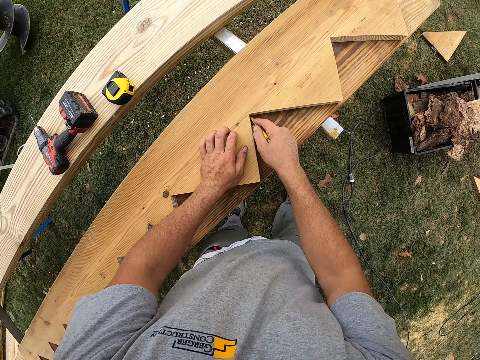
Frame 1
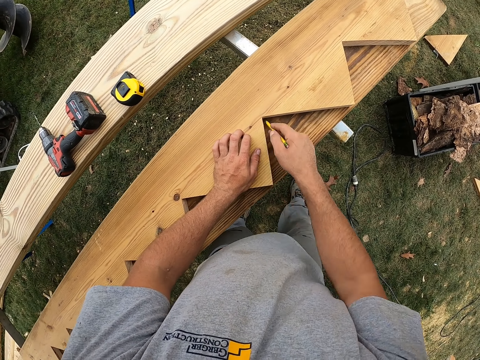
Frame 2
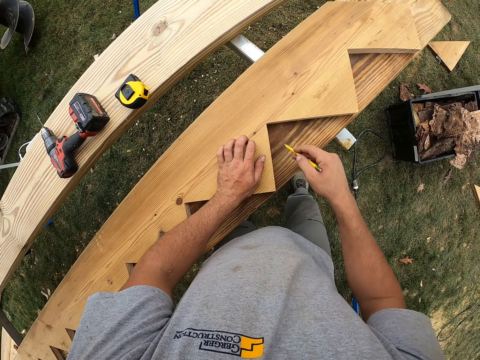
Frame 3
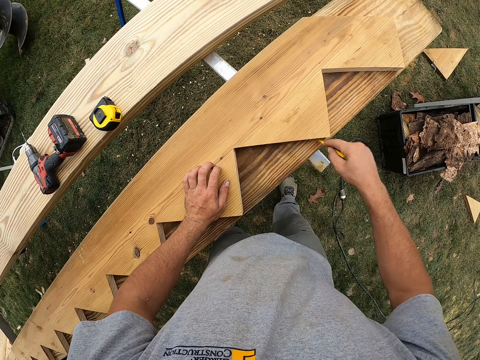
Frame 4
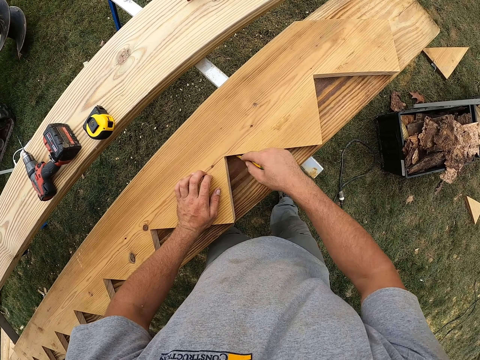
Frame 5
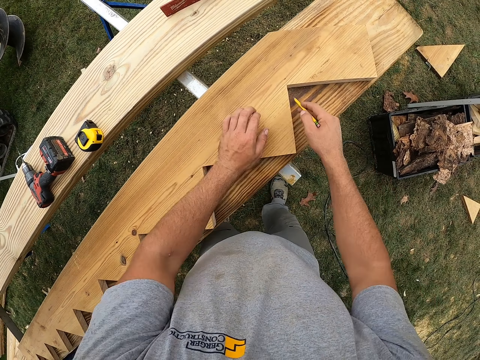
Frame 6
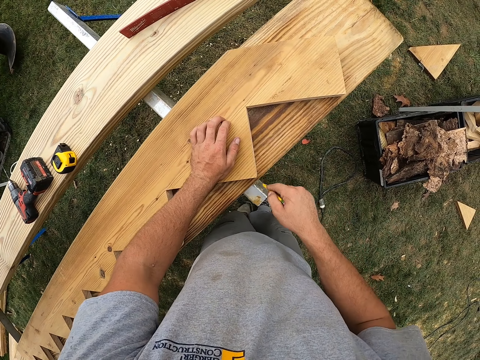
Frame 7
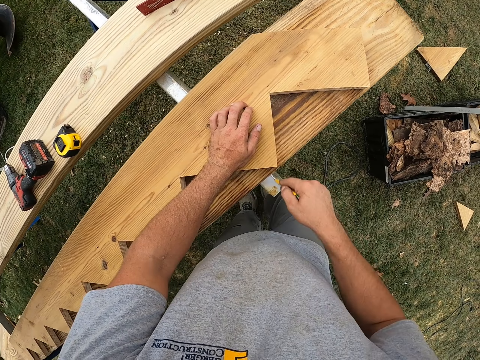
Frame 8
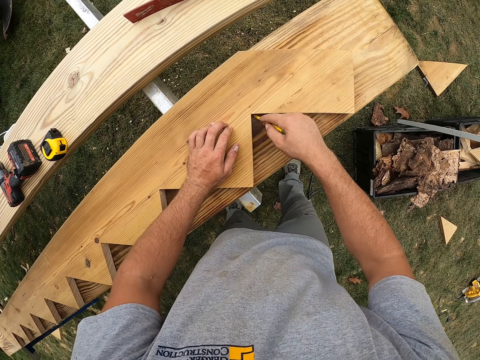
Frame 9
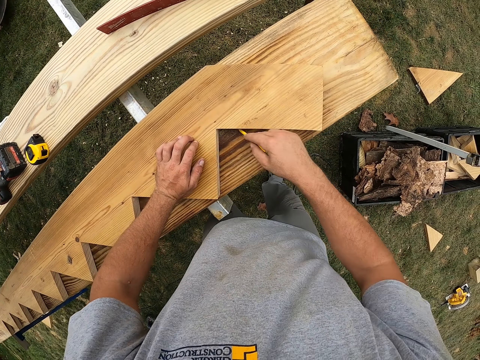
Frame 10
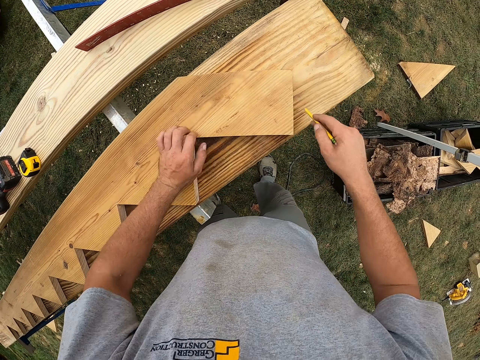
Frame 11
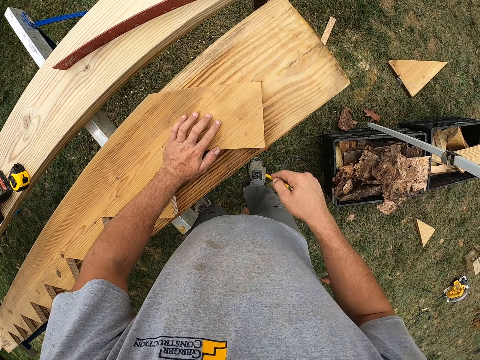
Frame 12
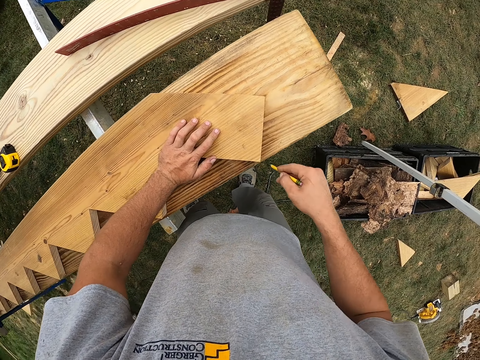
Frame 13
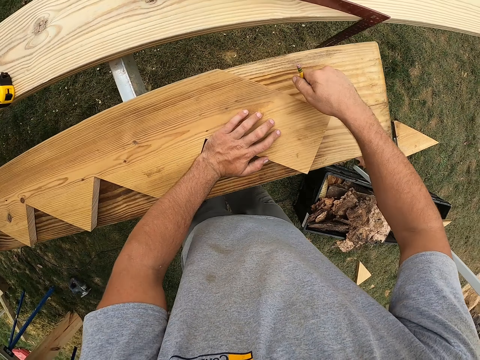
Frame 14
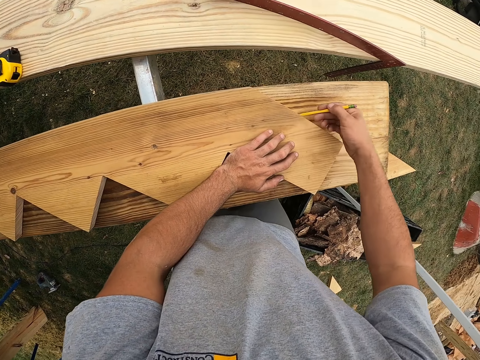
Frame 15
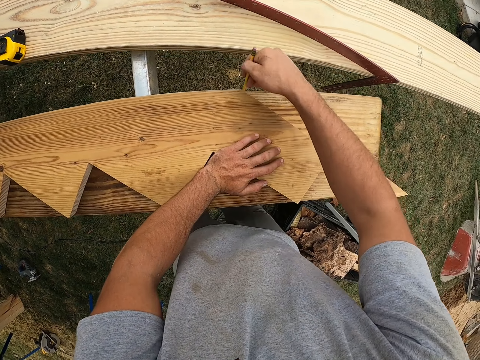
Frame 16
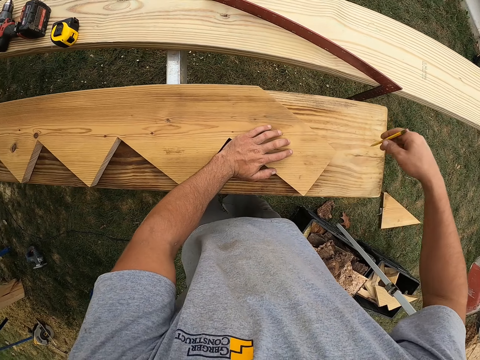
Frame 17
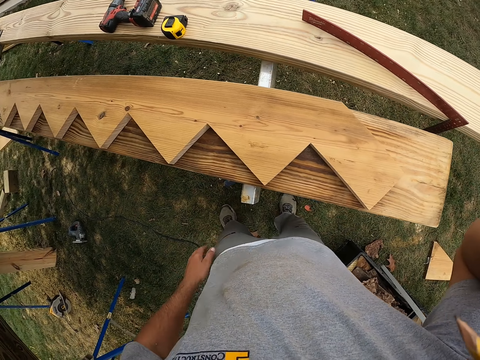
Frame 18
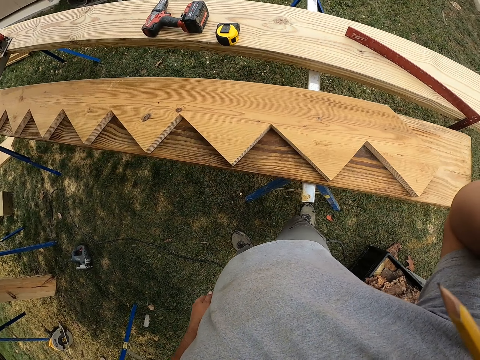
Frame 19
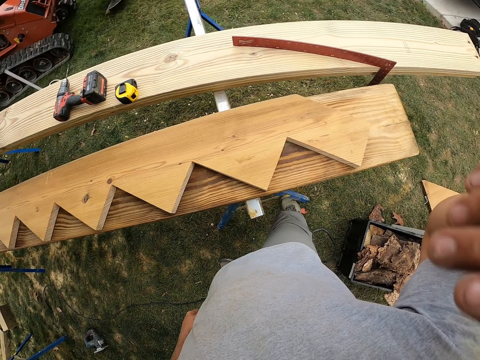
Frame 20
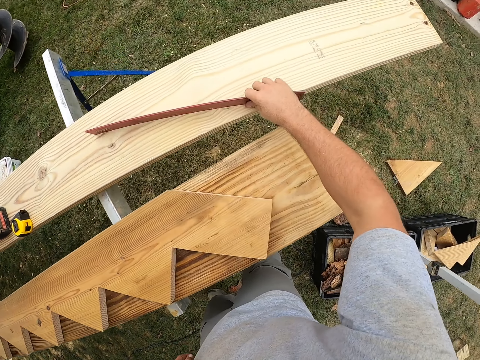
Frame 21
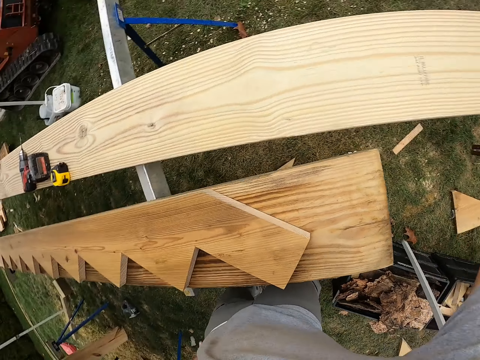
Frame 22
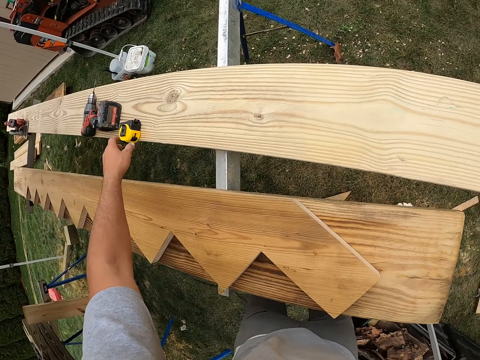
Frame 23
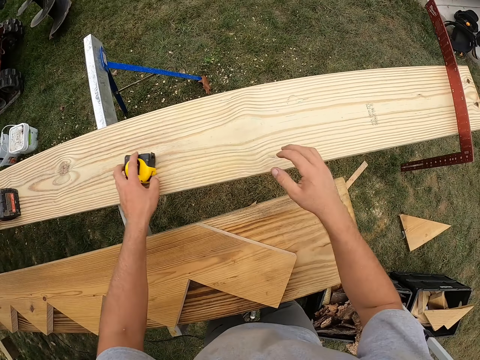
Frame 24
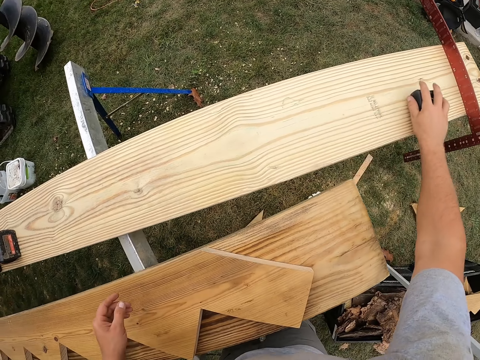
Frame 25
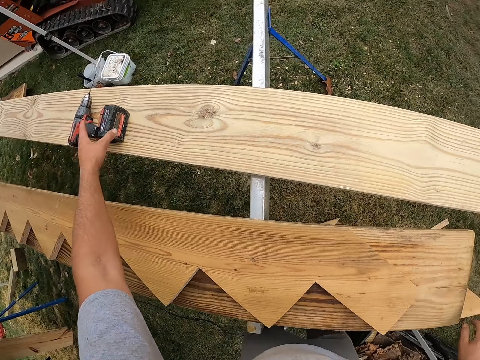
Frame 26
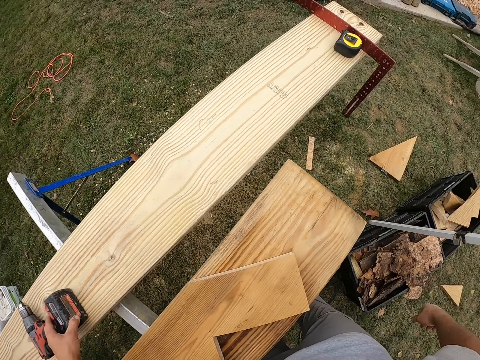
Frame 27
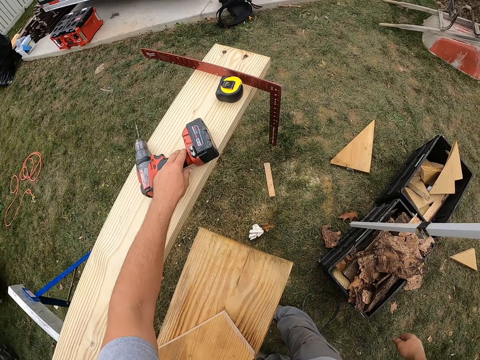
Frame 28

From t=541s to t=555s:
The camera wearer lifts a hand. He puts a pencil on his ear. He drops the hand. He moves a ruler. He moves the wood. He picks up a tape measure. He holds the tape measure with the other hand. He moves the tape measure. He moves a drill on the wood.

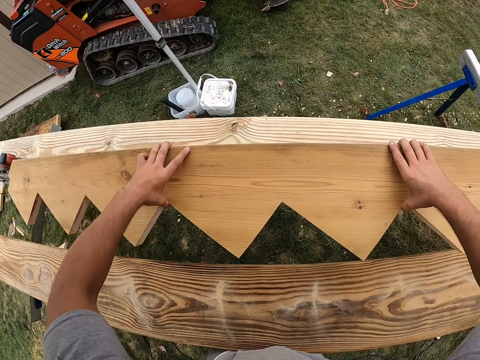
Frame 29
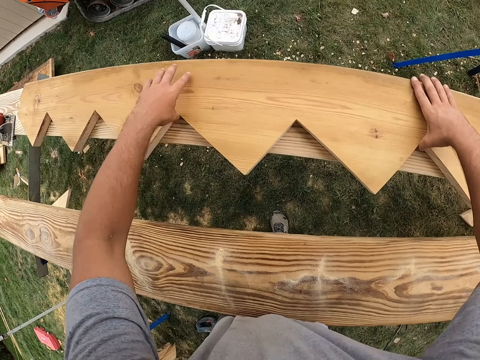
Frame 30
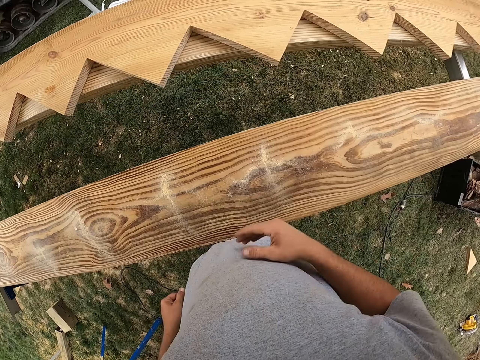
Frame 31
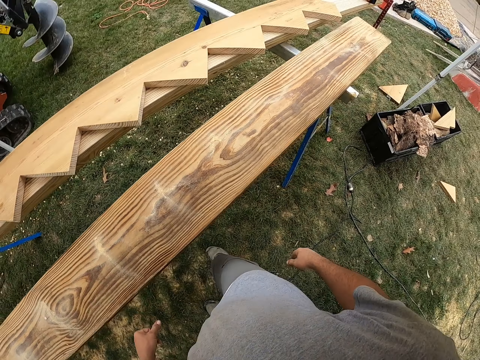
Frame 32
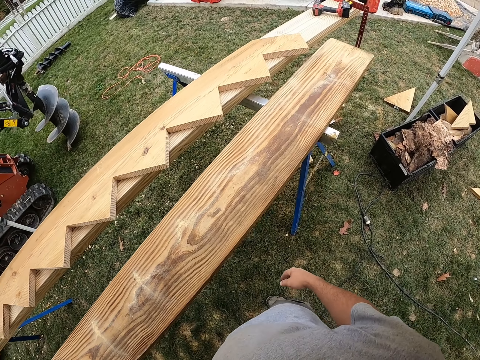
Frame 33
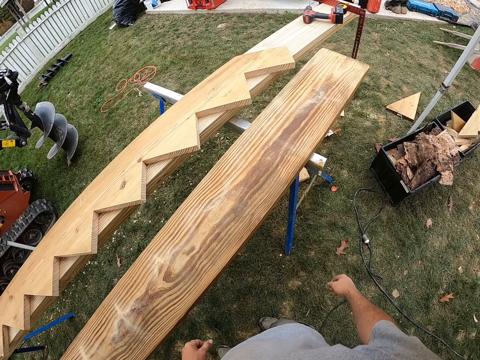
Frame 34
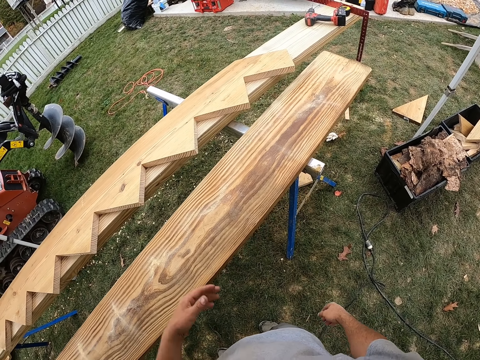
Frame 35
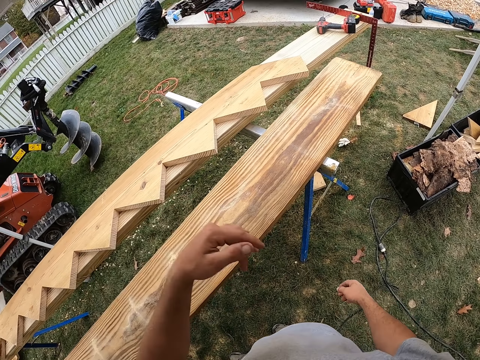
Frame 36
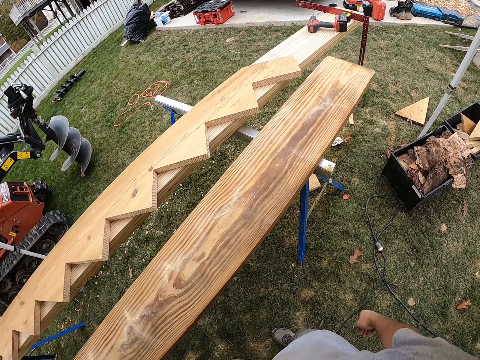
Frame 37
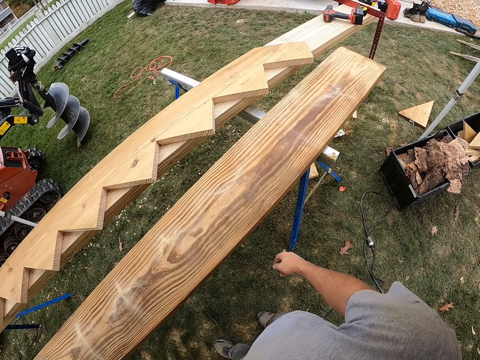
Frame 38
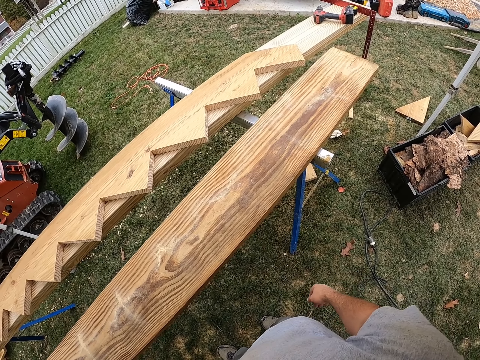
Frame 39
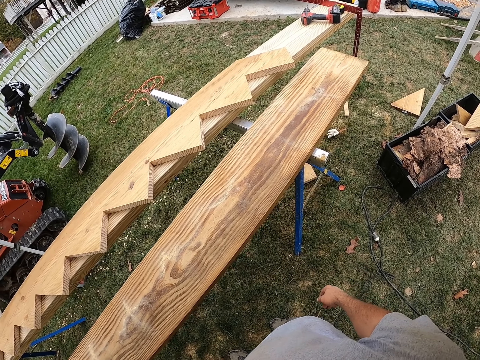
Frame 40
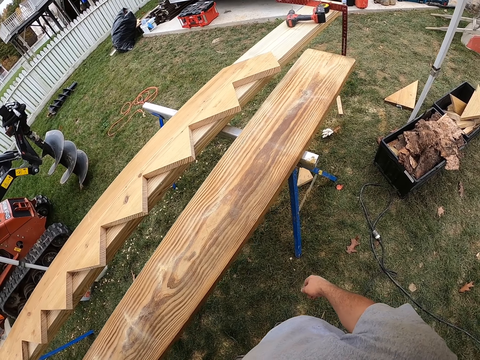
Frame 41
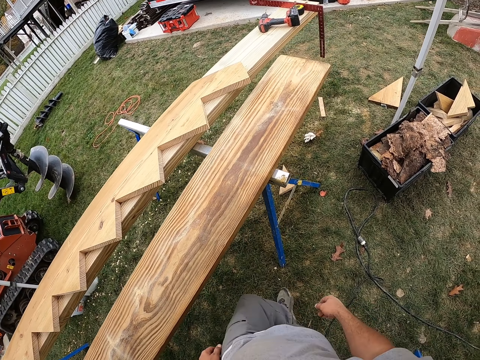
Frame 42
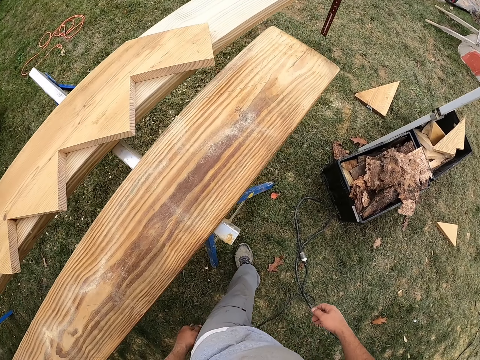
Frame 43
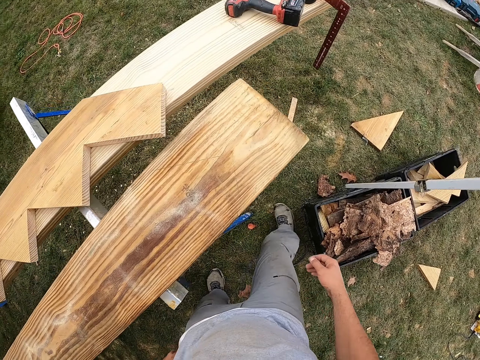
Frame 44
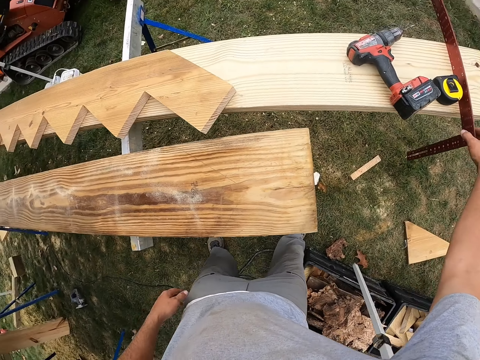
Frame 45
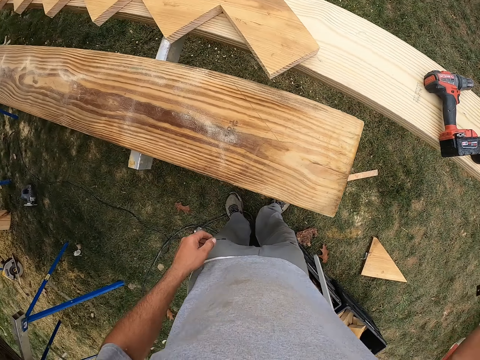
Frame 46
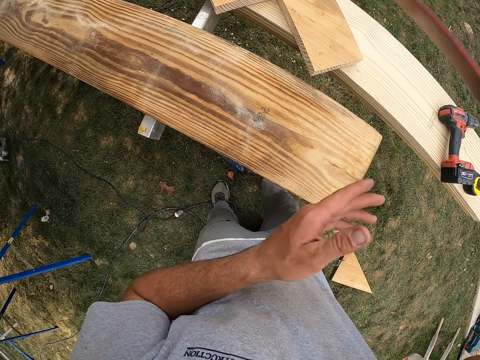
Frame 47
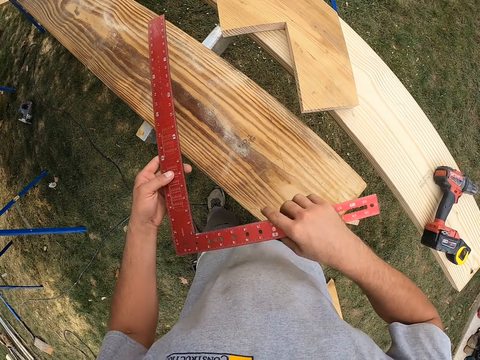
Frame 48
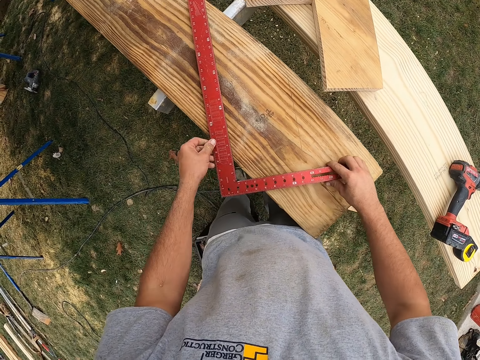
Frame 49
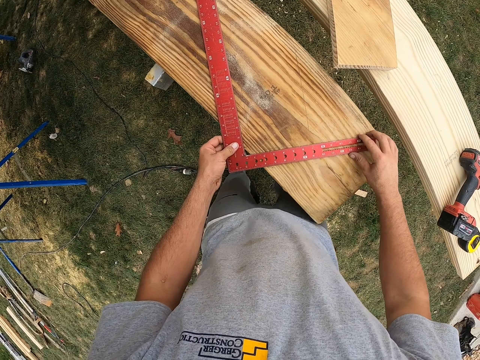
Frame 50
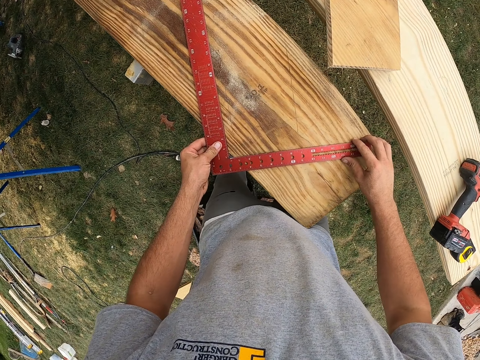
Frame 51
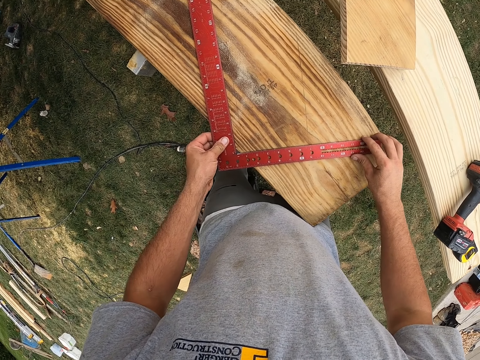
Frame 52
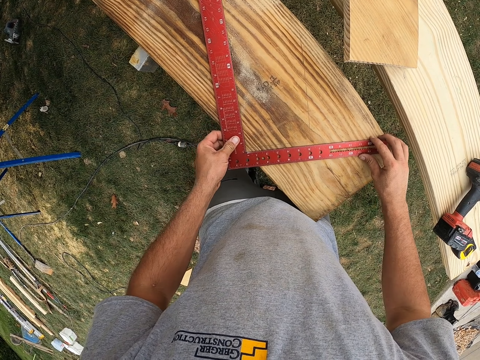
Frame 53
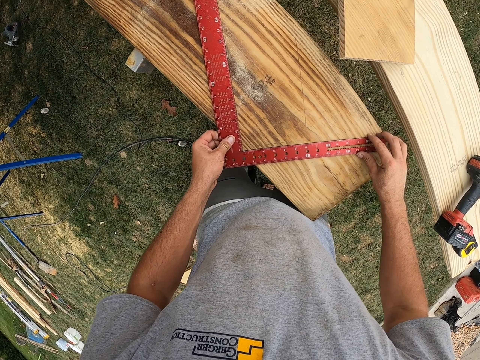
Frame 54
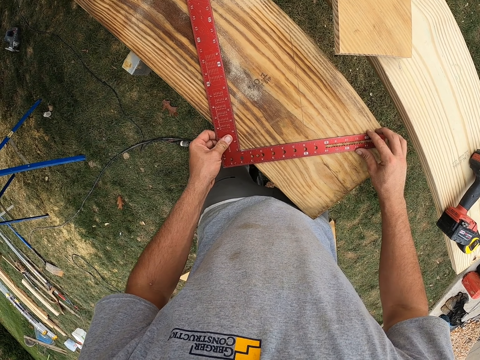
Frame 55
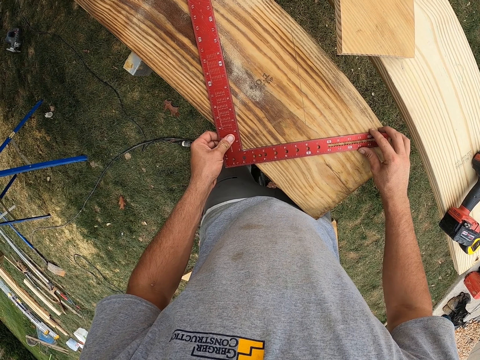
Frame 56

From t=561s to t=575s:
The camera wearer drops a wood on another wood. They lift the left hand. They pick up a square rule. They measure the wood with the square rule.
